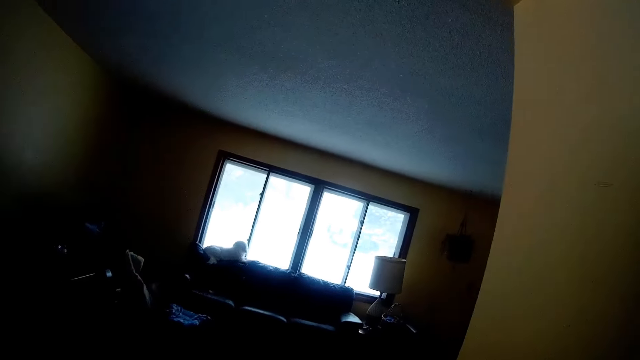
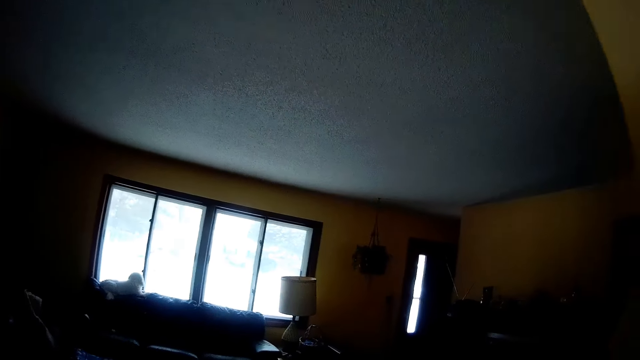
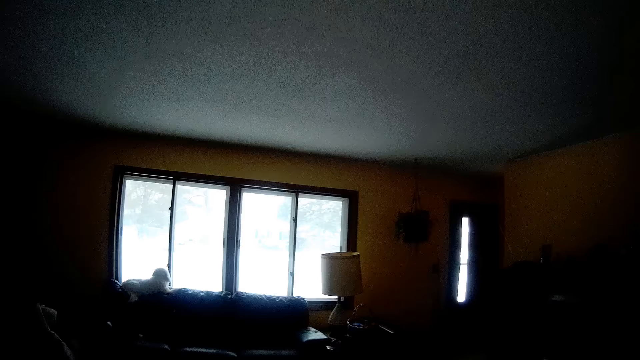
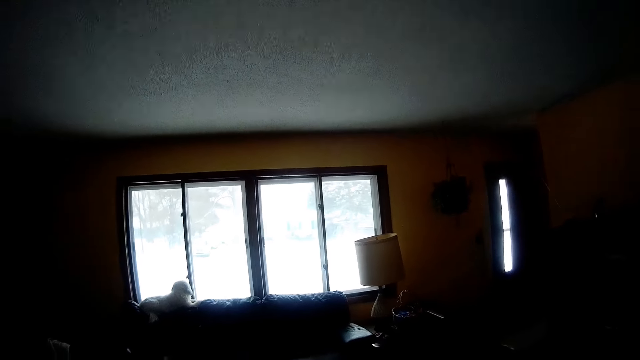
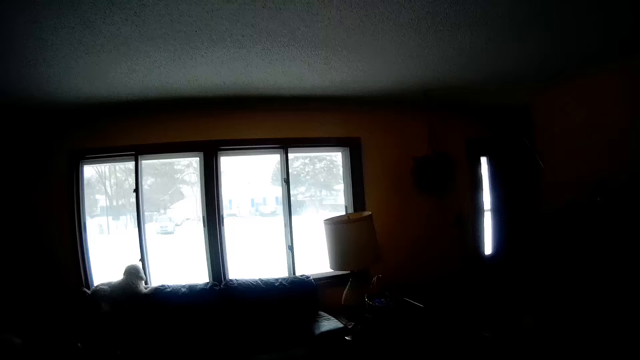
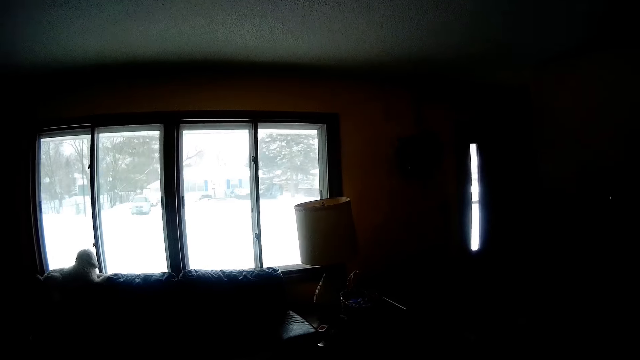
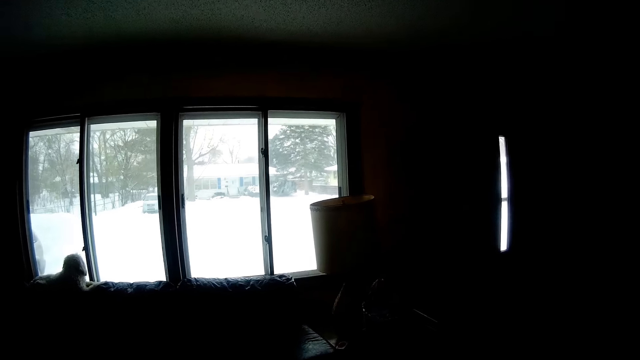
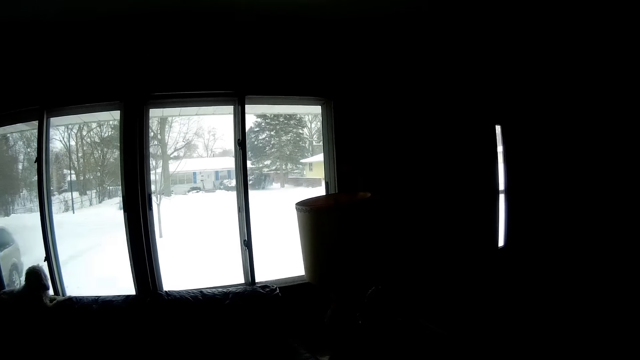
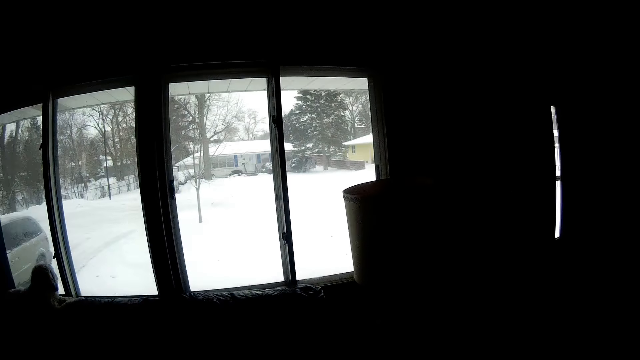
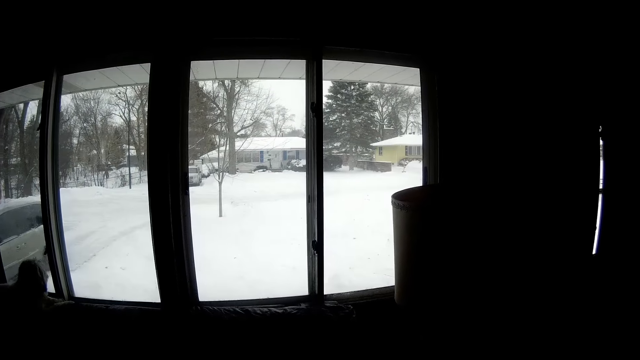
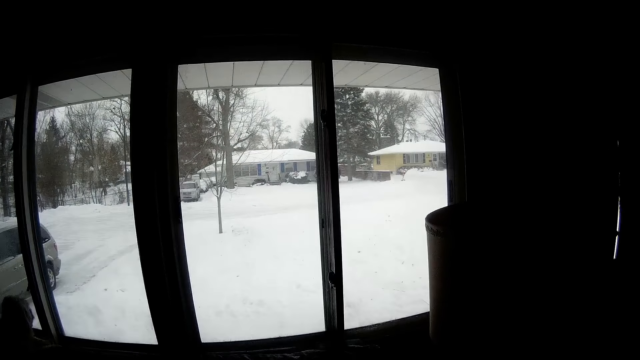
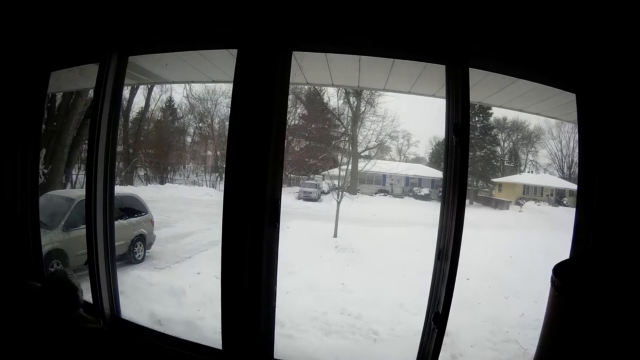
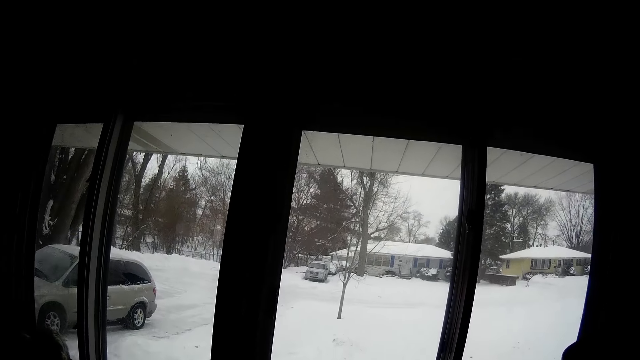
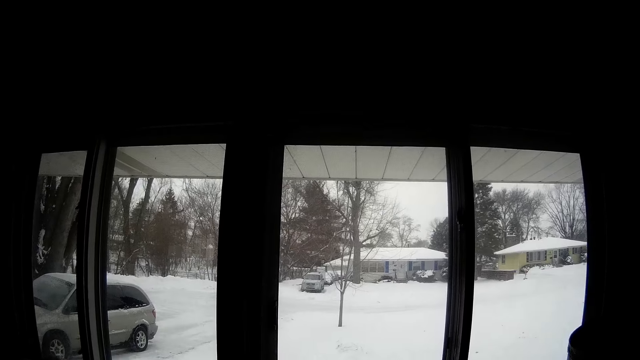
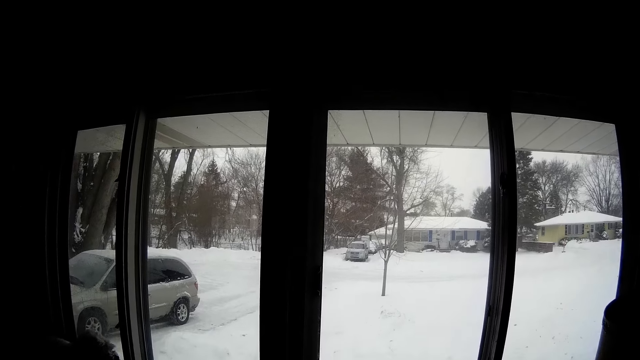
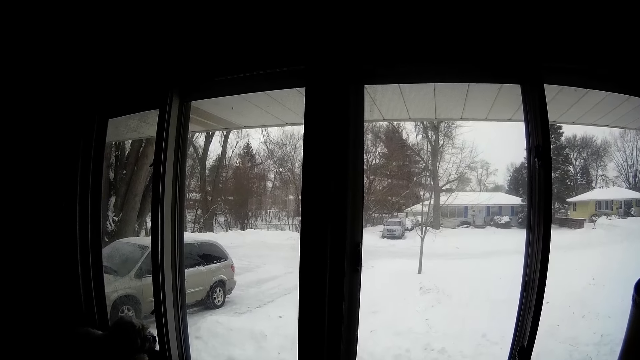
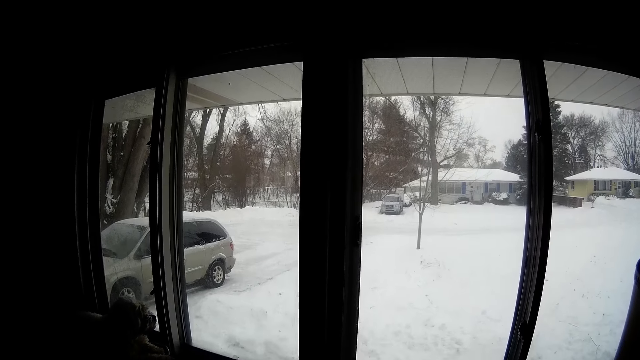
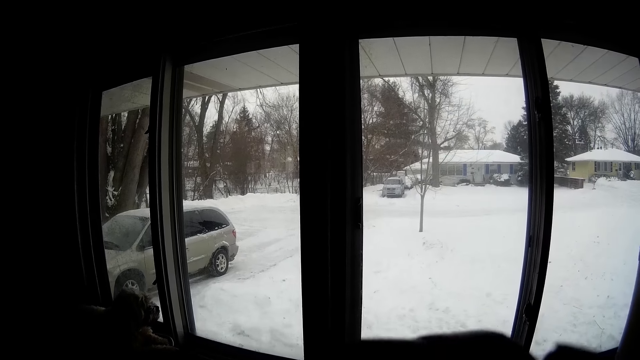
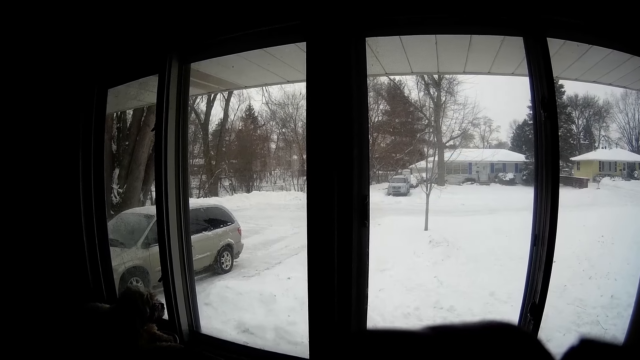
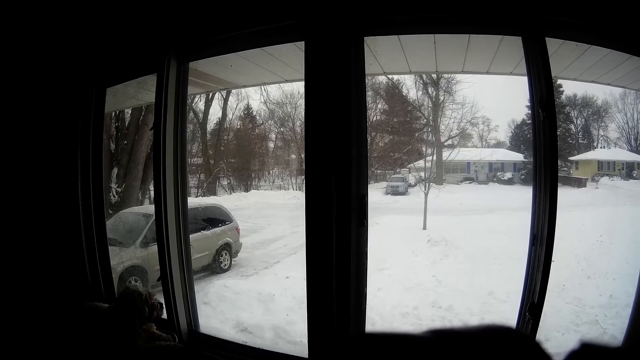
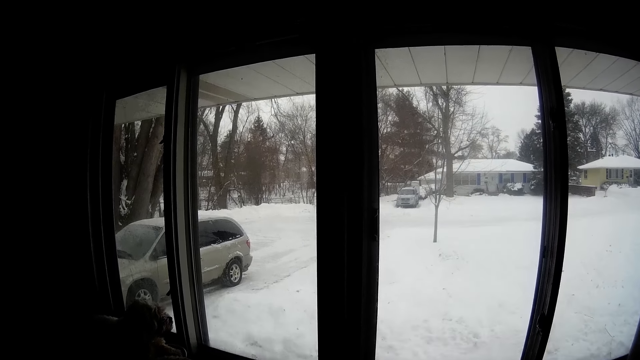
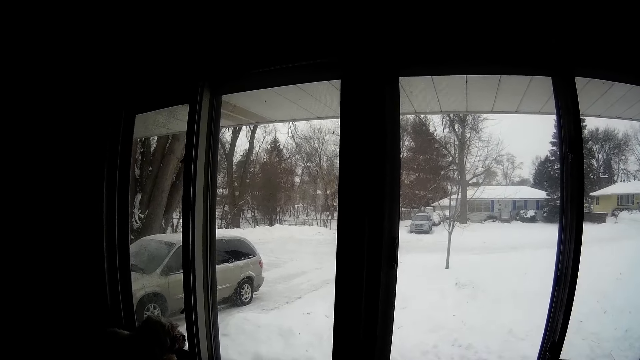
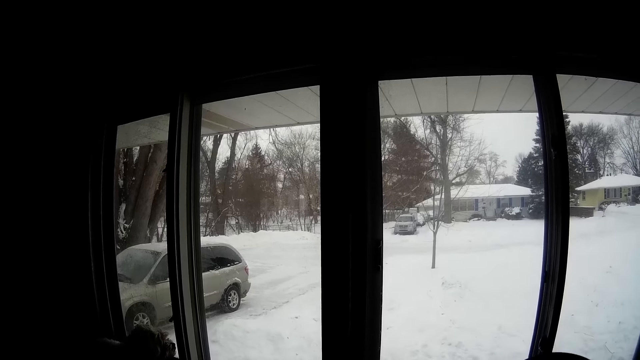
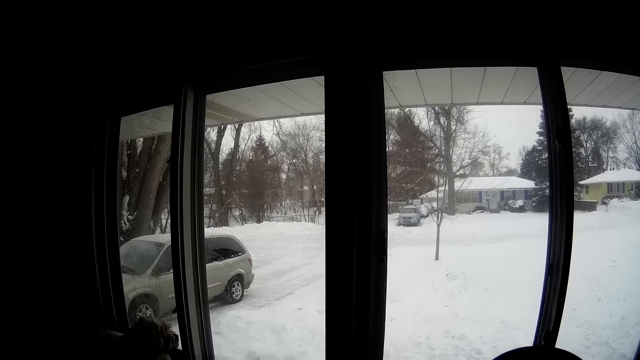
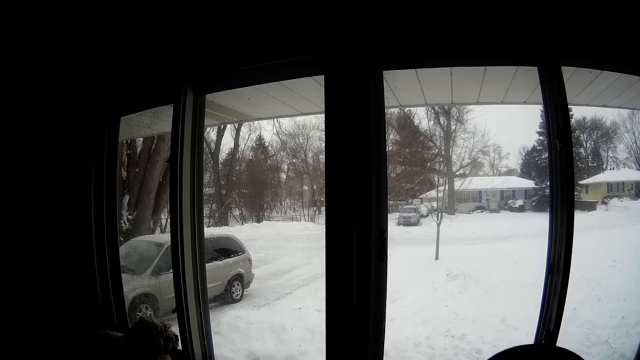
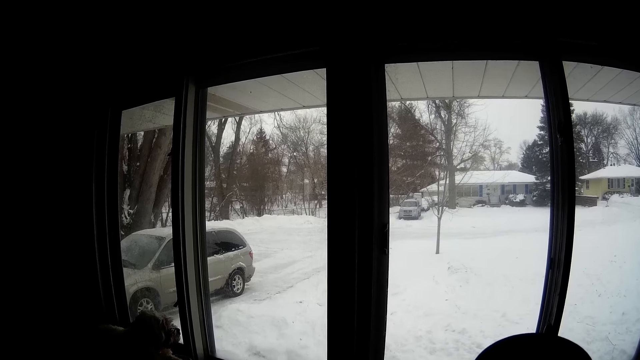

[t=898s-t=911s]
The camera wearer drinks coffee from the cup in his right hand. He looks through the window.

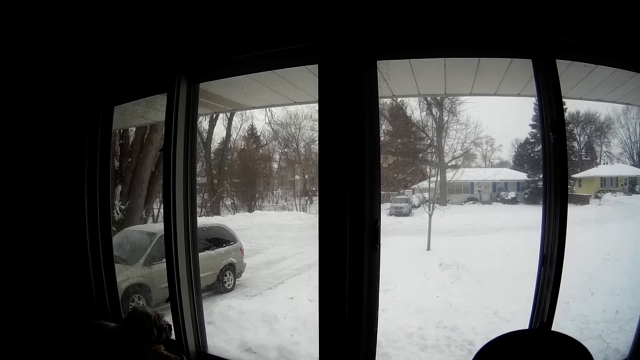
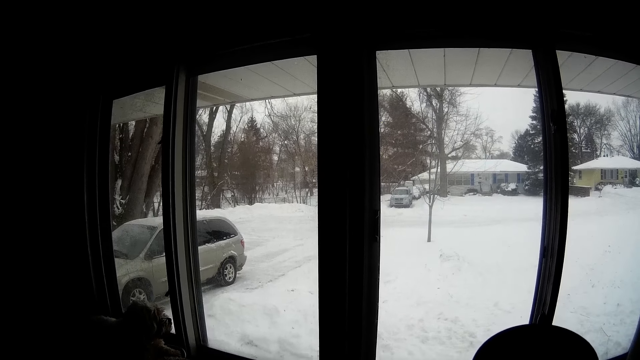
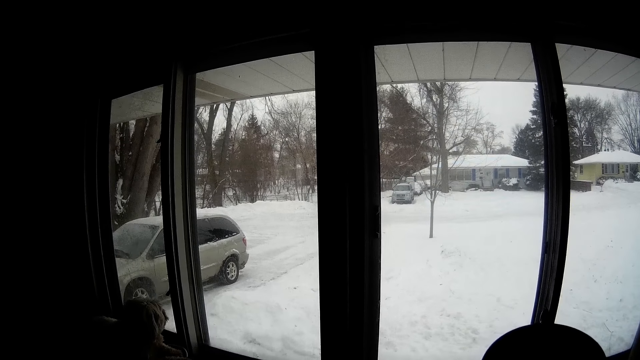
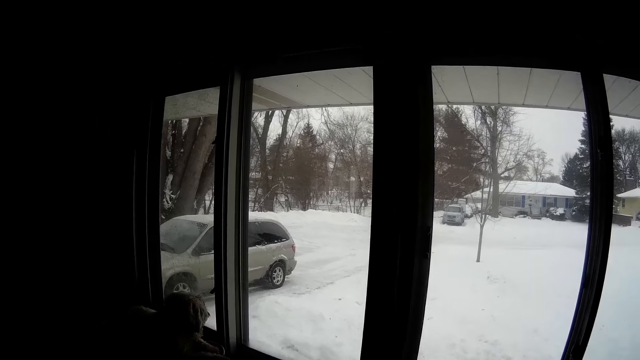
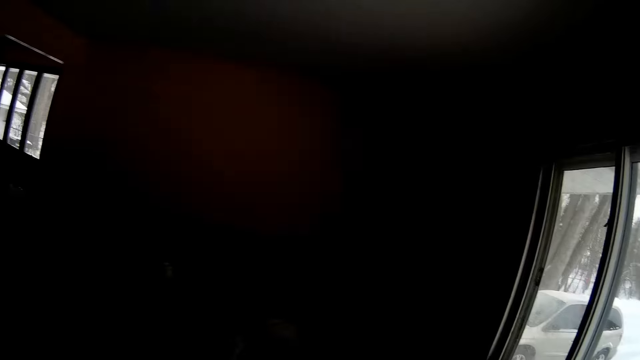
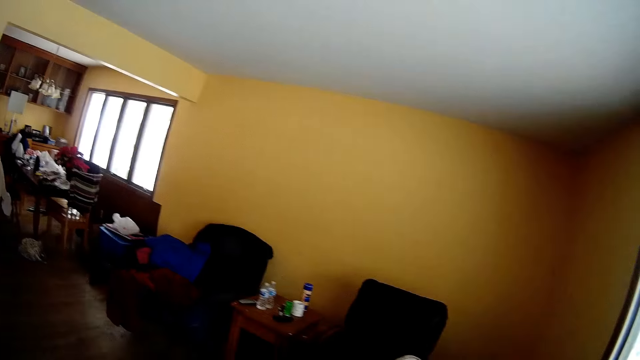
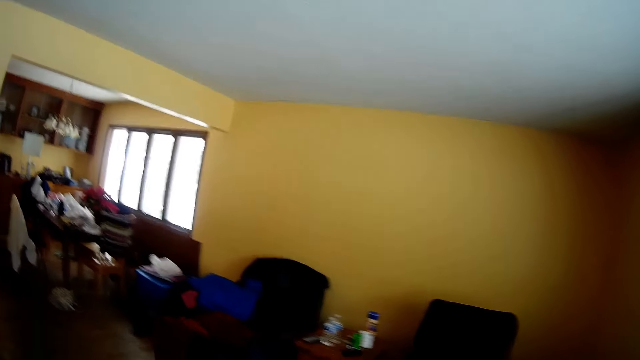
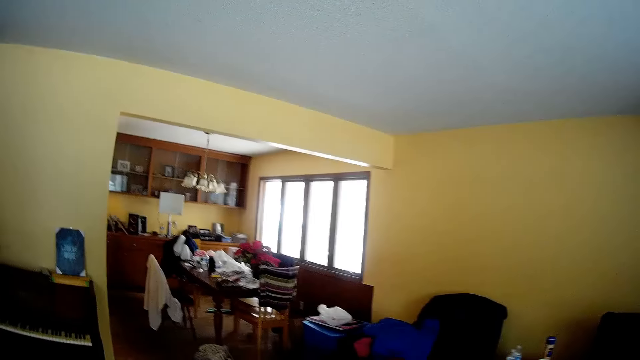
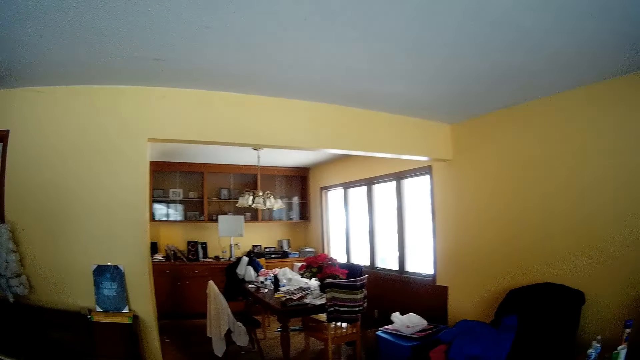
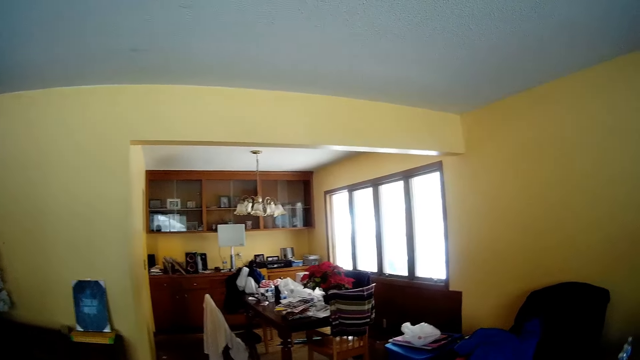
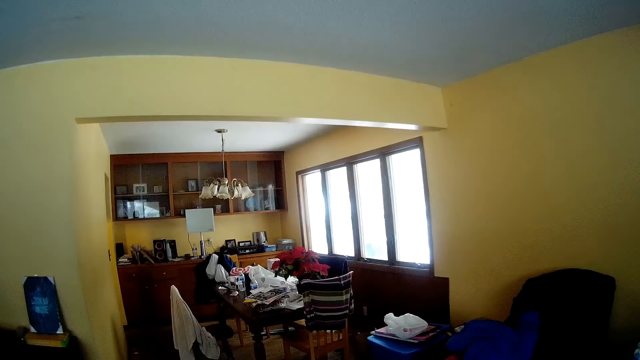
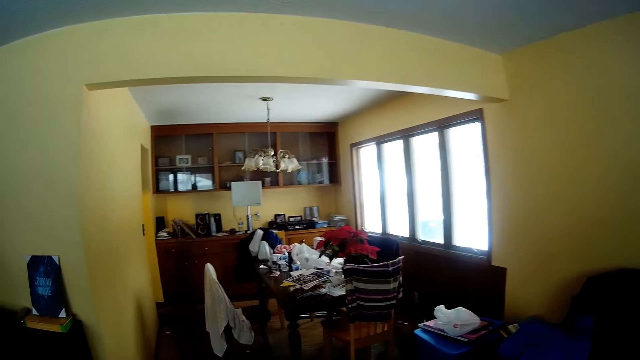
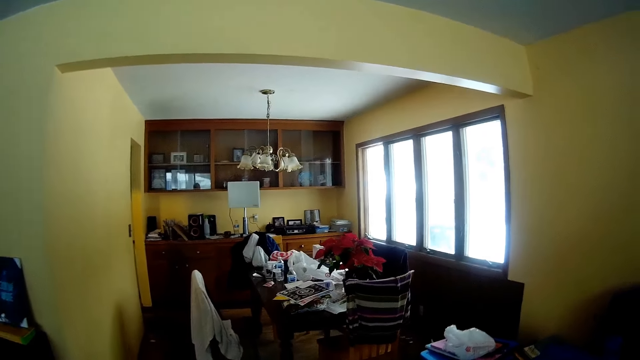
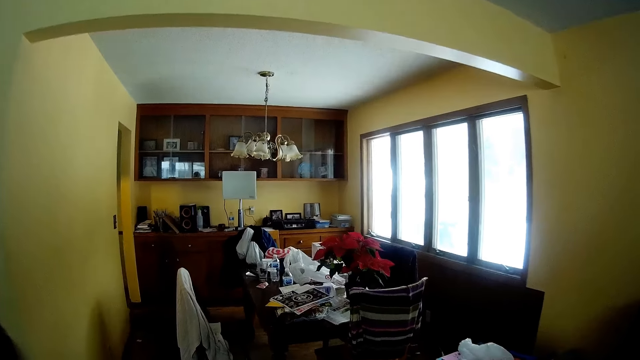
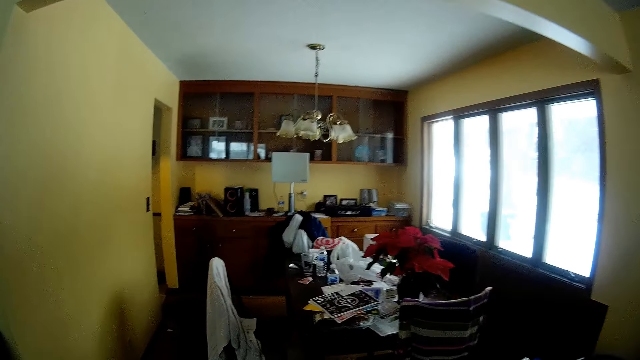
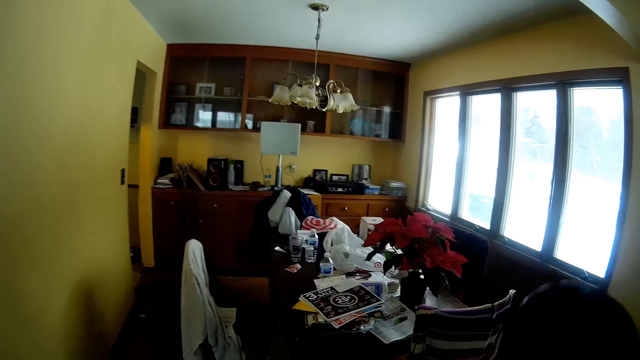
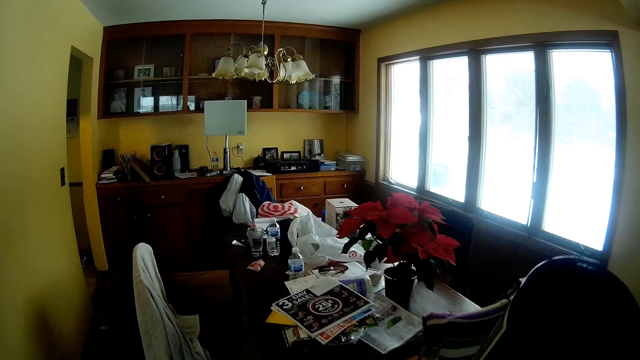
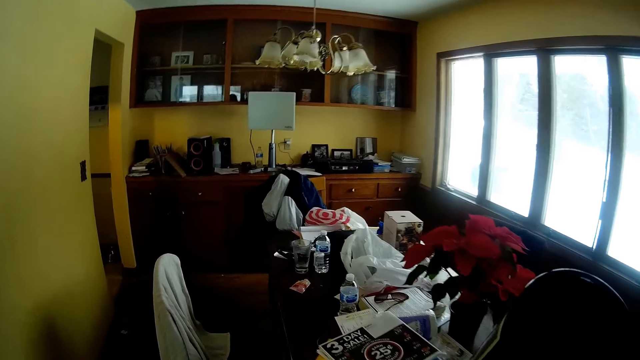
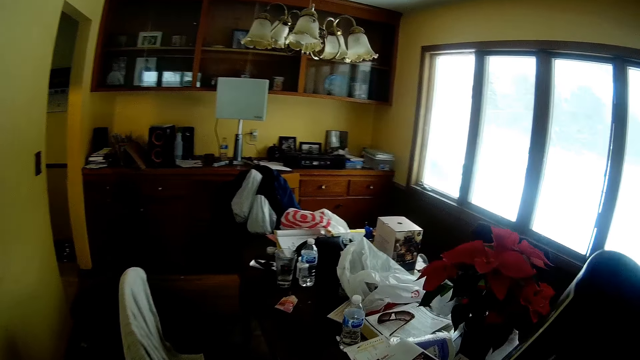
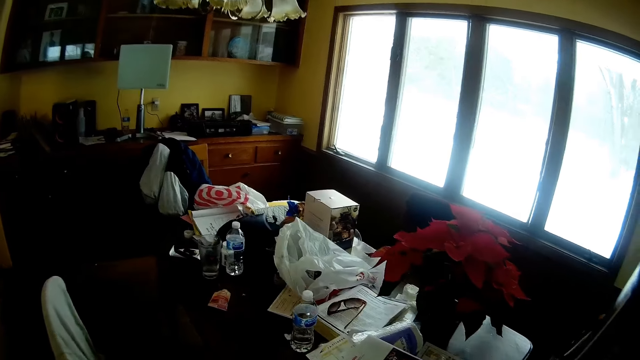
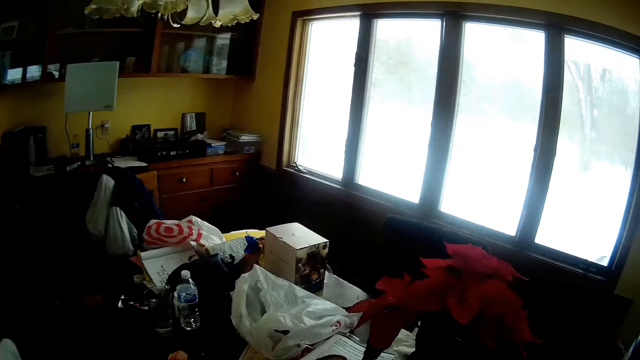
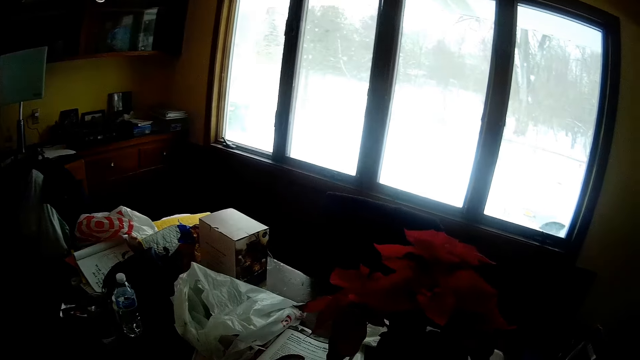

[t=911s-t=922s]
The camera wearer walks to the dining from the parlor.
